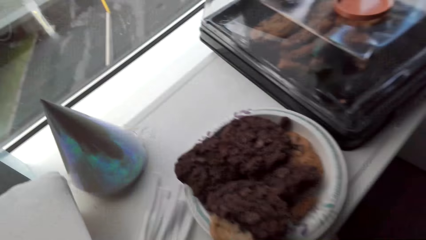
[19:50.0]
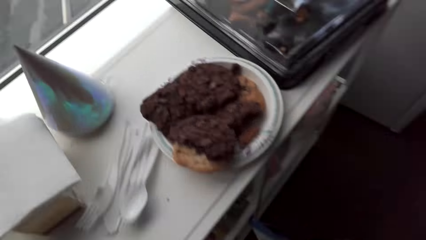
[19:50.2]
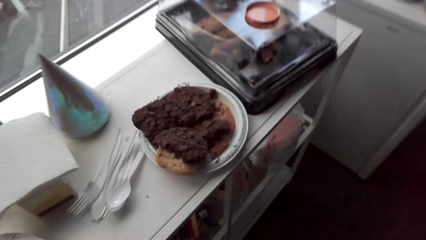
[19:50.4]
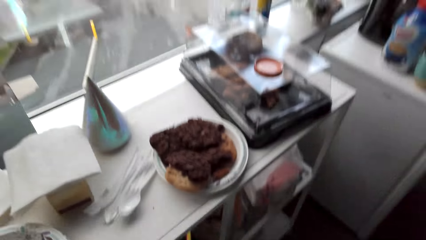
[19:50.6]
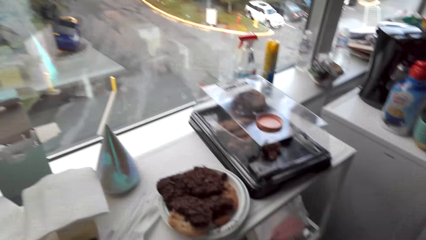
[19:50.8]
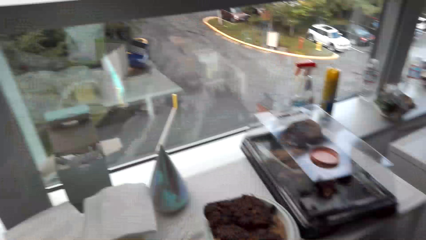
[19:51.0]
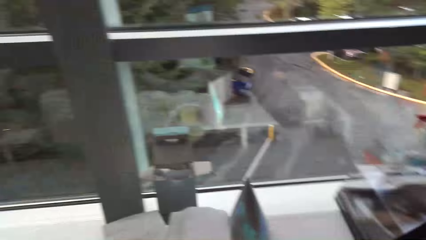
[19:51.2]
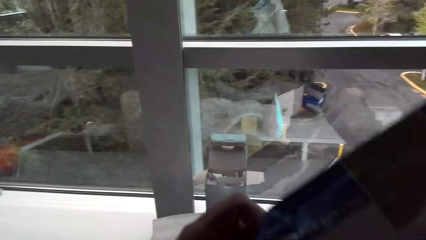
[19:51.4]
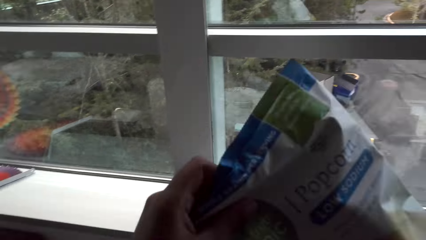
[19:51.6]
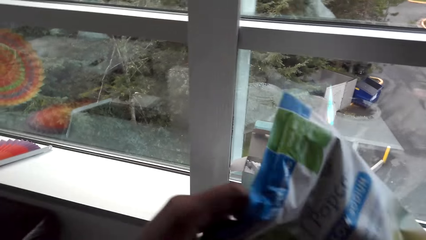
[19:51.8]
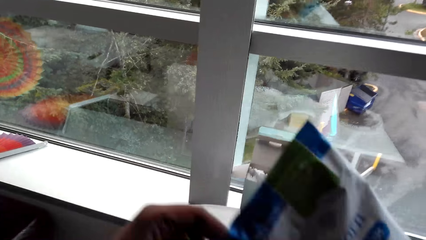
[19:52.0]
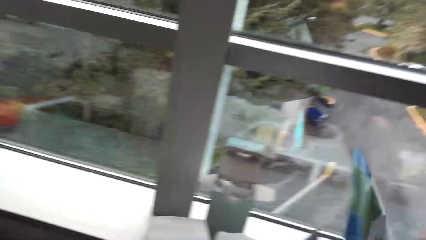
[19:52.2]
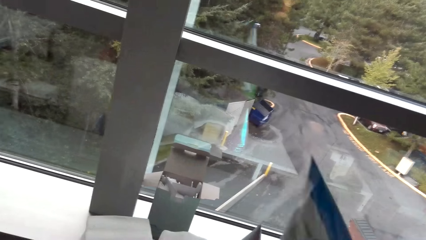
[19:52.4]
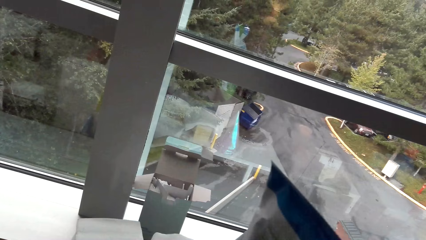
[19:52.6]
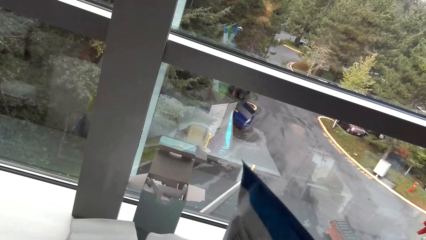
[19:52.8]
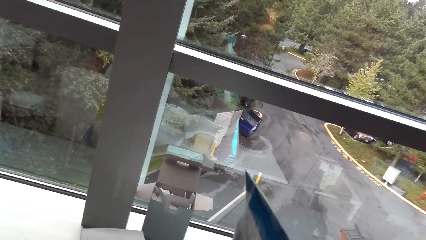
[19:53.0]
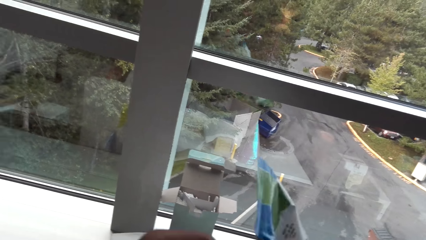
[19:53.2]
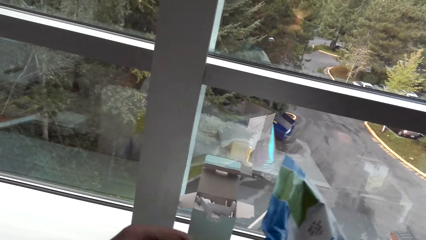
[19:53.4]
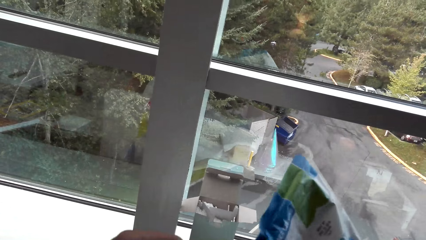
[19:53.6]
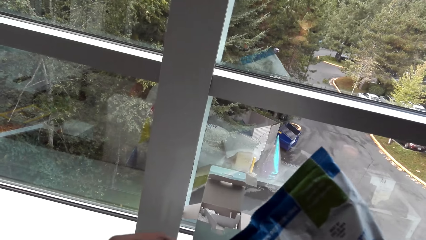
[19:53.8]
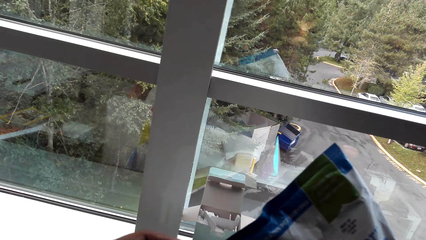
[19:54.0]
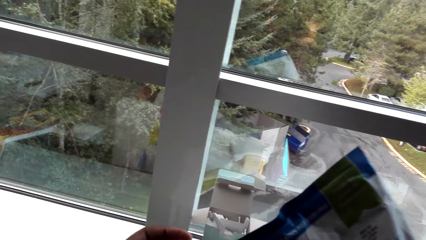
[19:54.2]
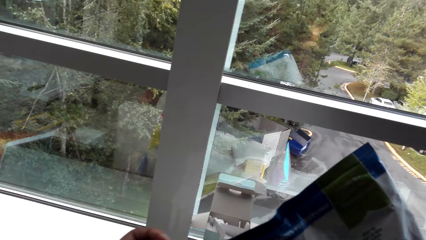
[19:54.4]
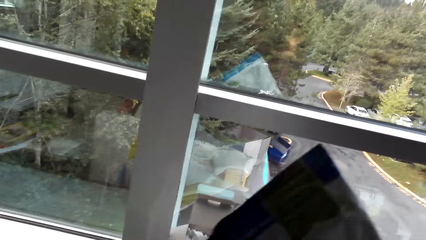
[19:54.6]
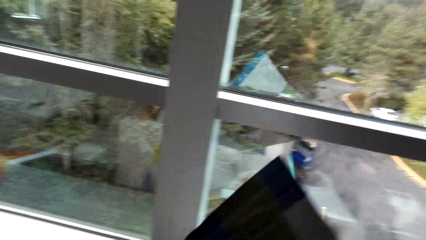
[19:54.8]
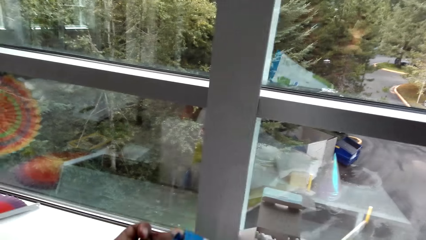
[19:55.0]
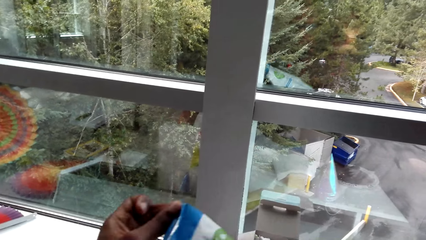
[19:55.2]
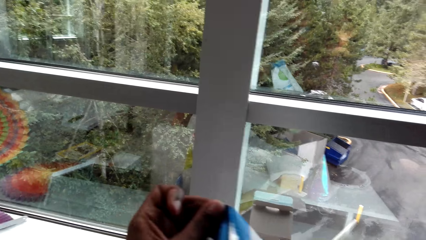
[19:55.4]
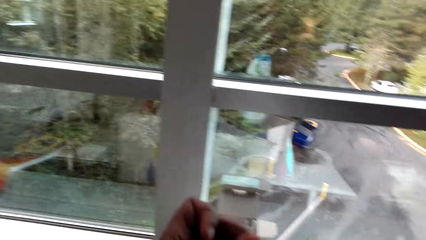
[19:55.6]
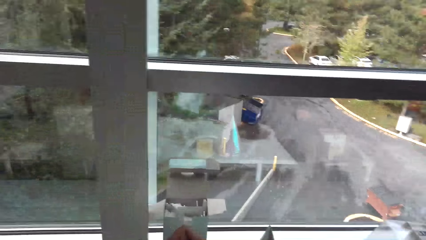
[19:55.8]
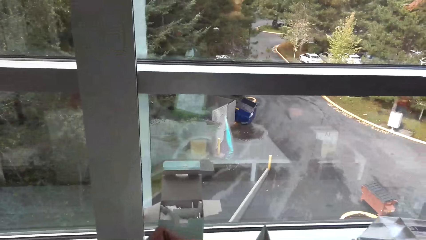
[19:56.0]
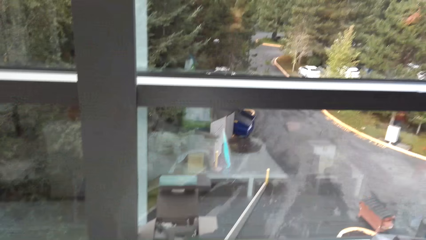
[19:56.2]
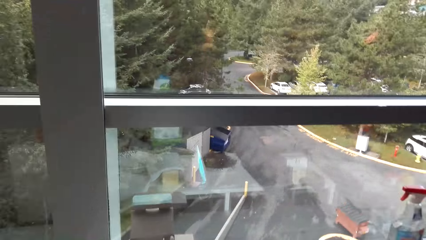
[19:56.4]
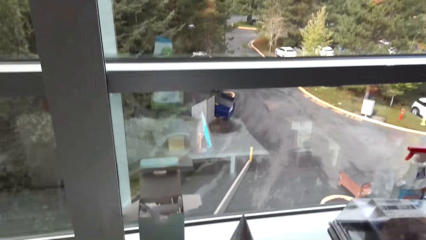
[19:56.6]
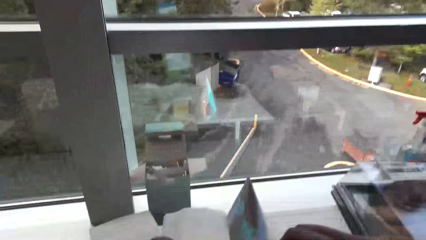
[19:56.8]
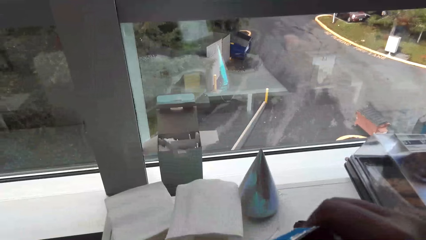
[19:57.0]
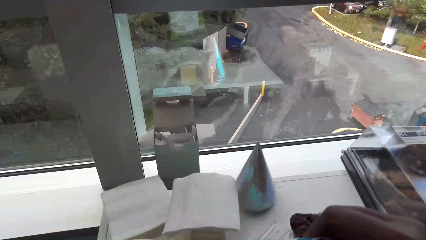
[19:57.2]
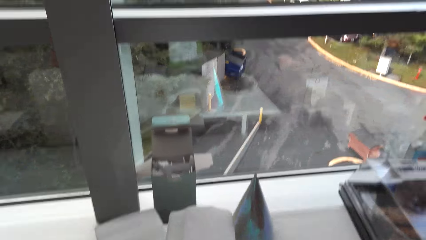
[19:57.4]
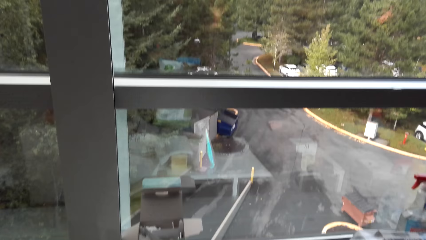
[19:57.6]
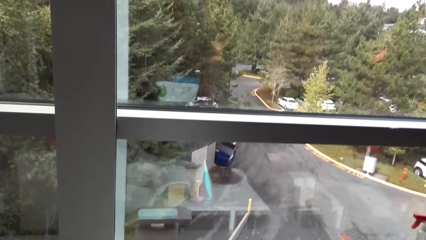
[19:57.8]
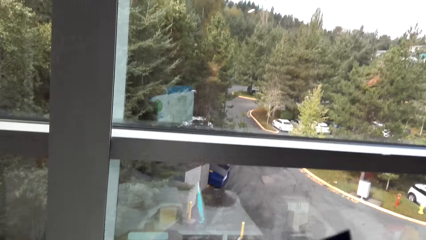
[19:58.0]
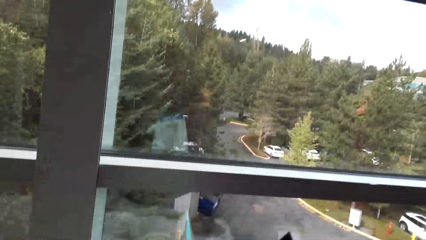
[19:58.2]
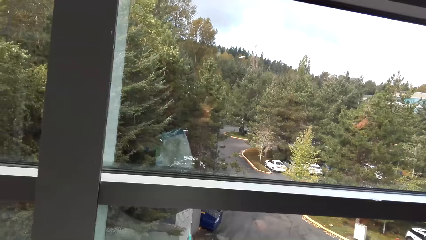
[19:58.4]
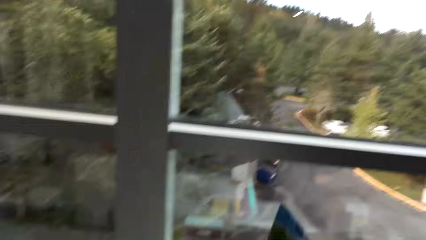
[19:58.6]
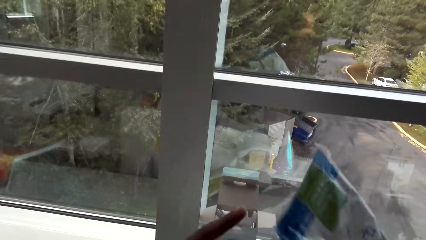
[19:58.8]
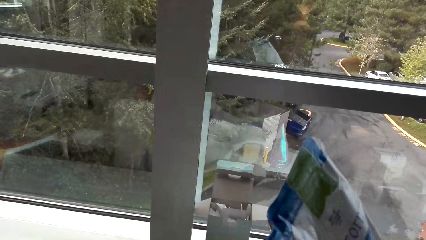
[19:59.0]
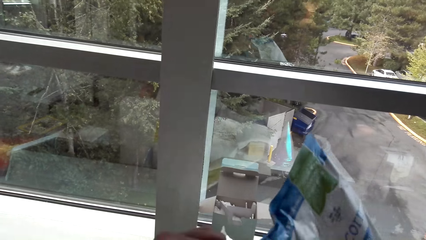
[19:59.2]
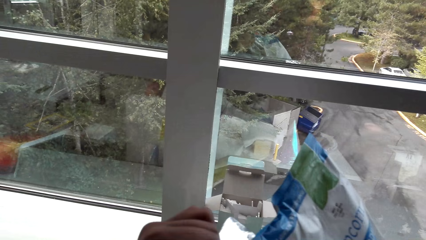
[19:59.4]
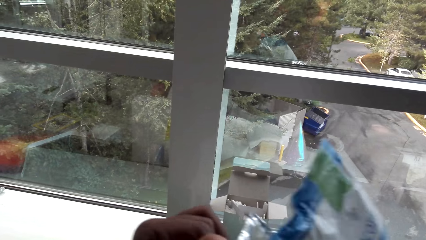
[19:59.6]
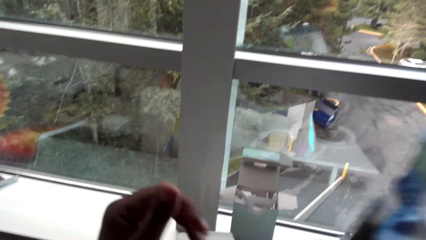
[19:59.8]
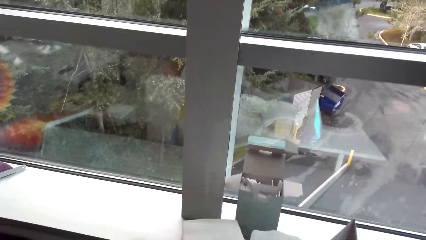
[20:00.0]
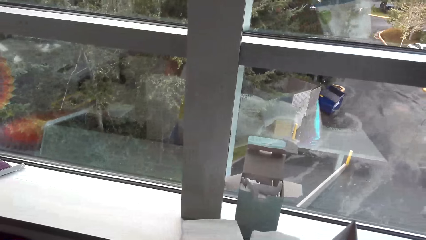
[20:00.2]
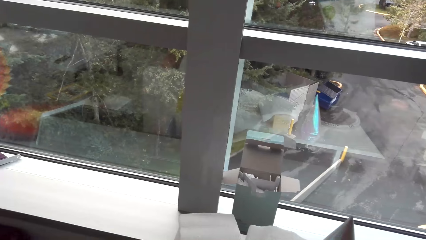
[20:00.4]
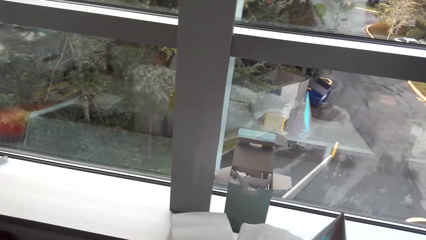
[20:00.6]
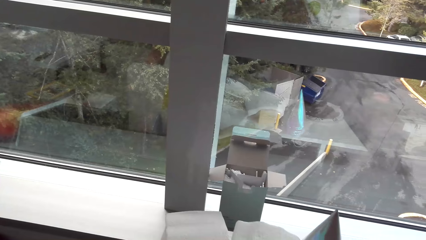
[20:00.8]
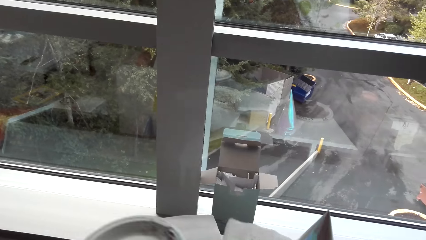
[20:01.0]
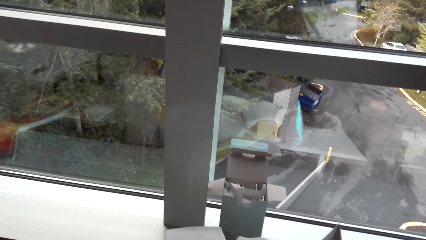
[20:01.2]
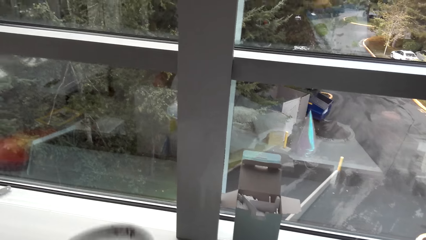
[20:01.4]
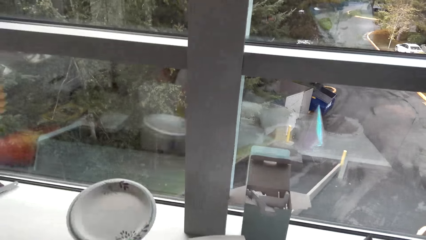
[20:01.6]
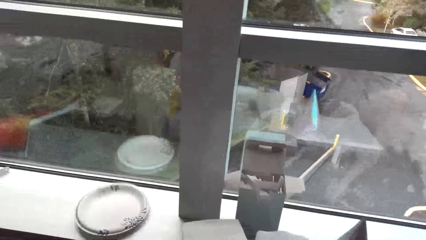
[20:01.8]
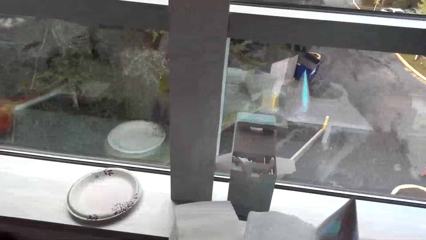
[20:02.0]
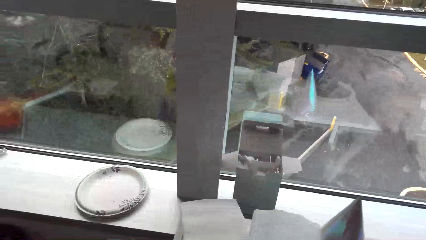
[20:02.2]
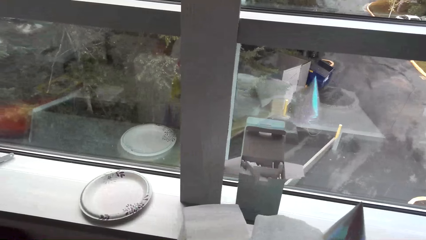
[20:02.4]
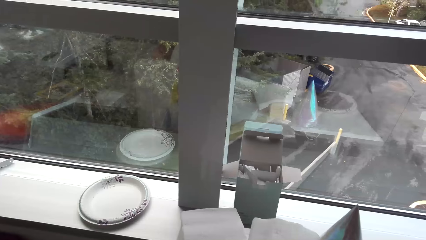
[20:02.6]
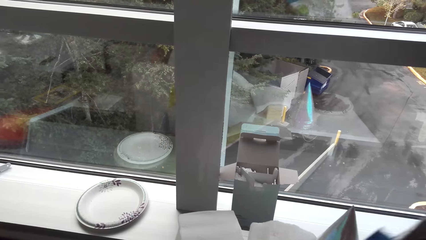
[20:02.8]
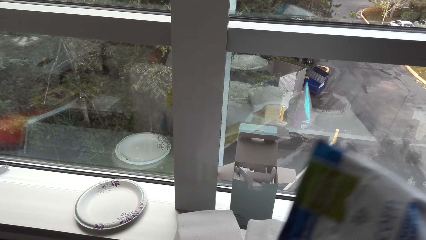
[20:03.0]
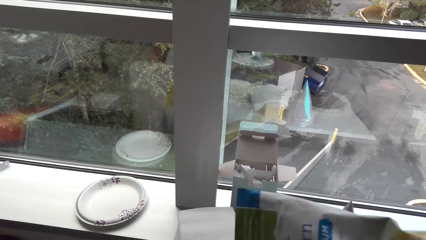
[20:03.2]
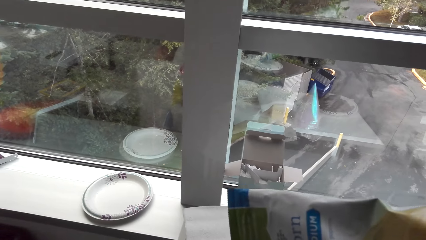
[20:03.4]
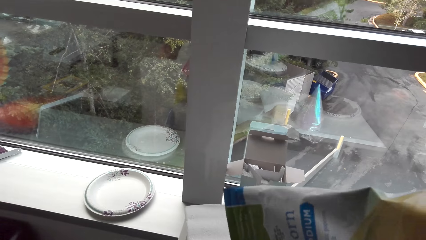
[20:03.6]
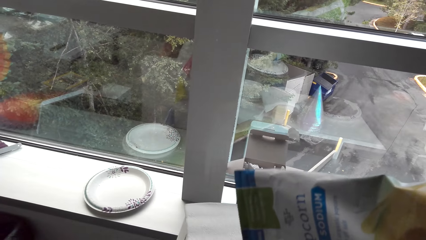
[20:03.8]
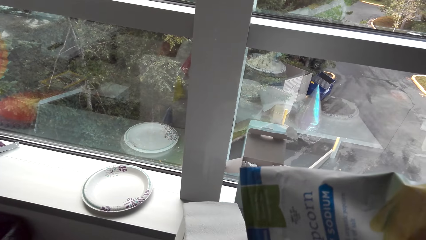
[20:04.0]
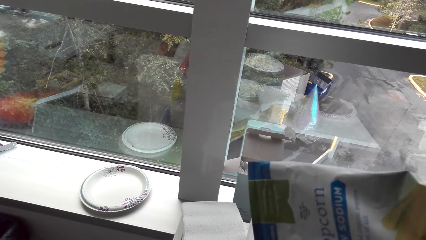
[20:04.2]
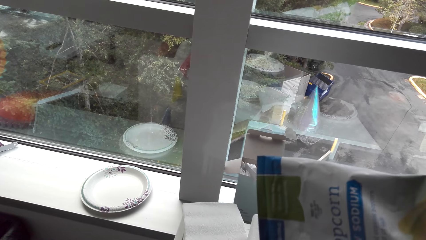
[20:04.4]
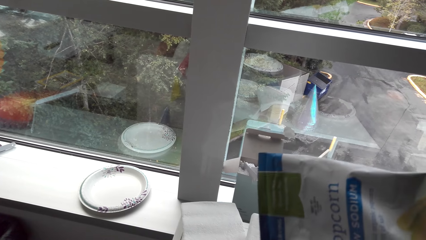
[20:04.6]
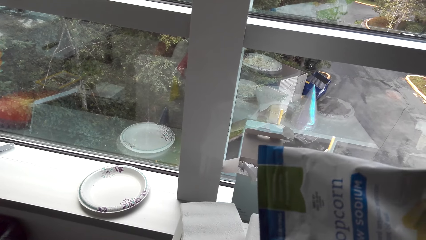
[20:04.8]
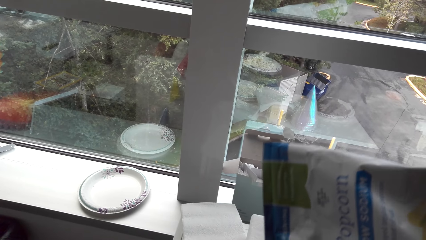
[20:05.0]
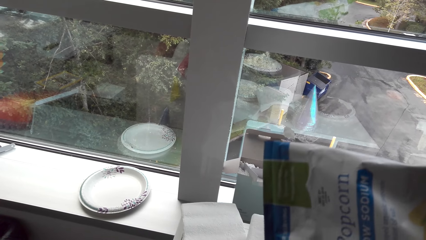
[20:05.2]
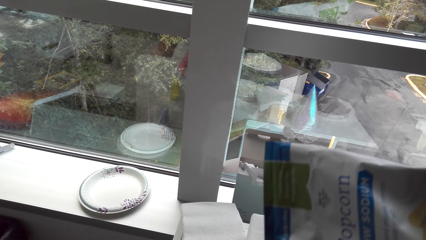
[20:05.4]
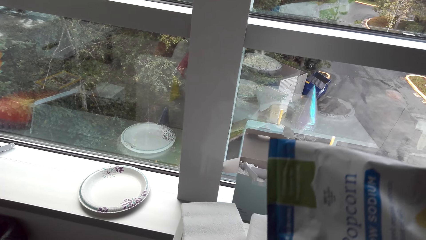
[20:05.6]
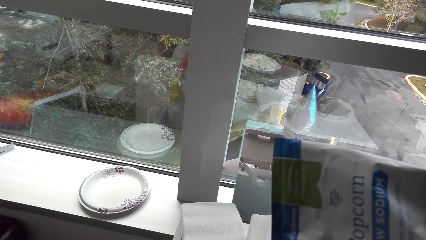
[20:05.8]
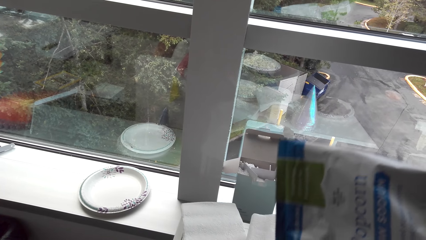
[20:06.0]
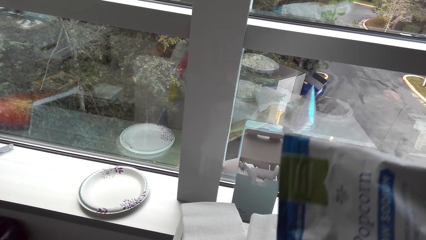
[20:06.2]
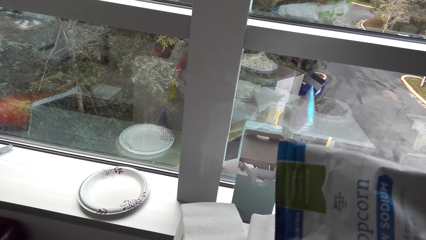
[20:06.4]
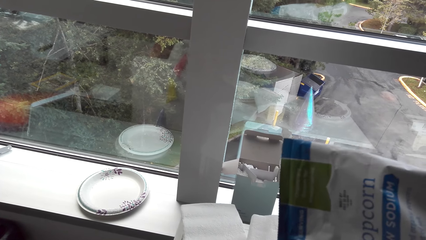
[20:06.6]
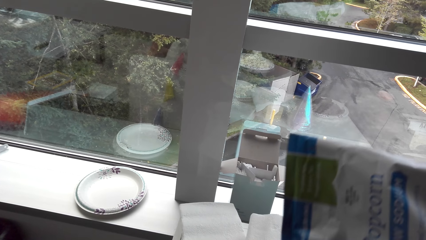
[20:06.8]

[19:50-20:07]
The camera wearer does something. They pick a packet of popcorn. They hold the object. They do something. They pick a plate. They put down the plate on the counter top. They put the popcorn or flour in the plate.
